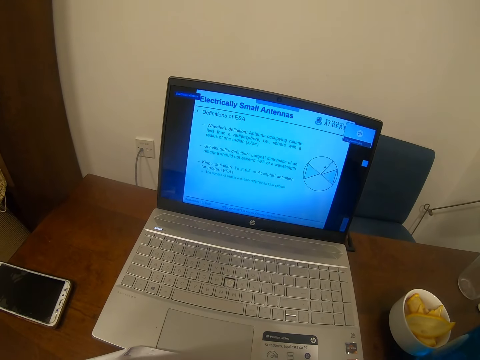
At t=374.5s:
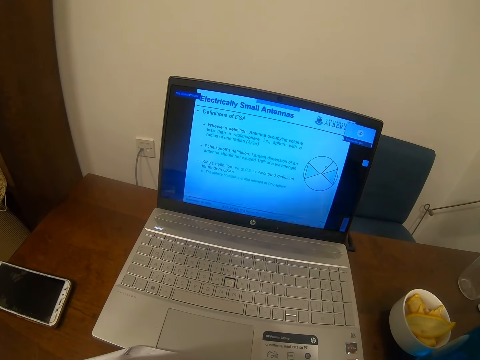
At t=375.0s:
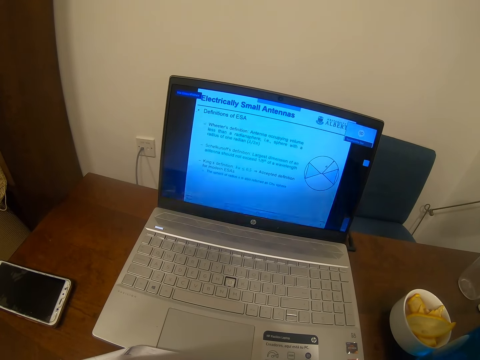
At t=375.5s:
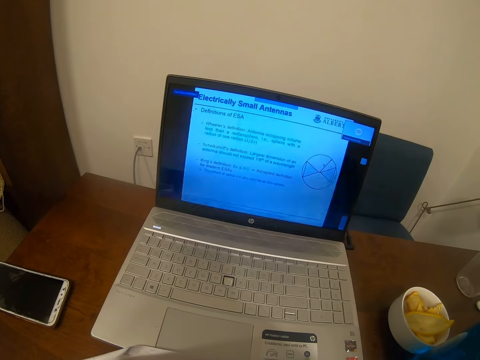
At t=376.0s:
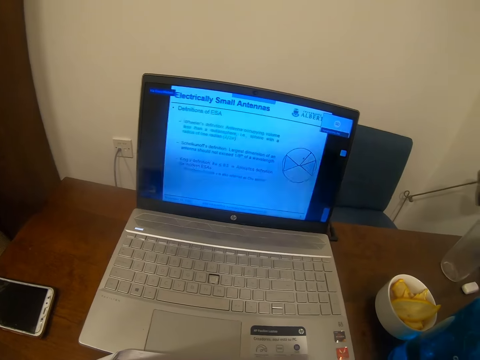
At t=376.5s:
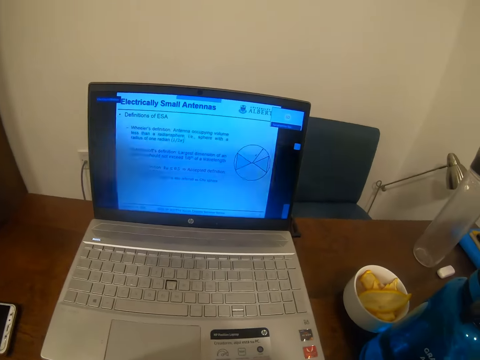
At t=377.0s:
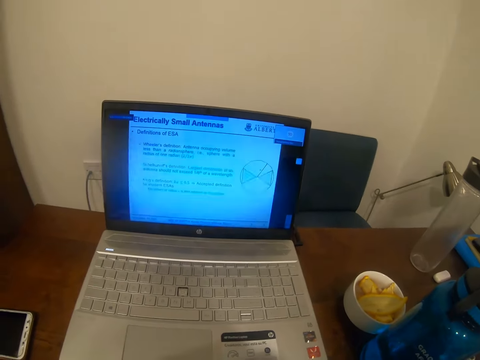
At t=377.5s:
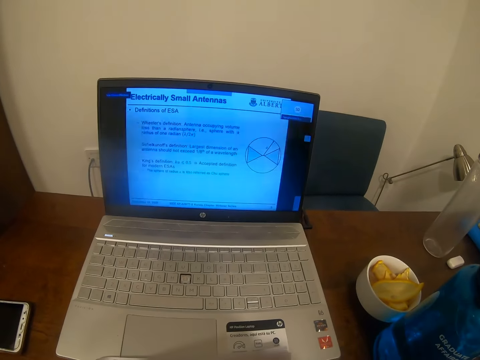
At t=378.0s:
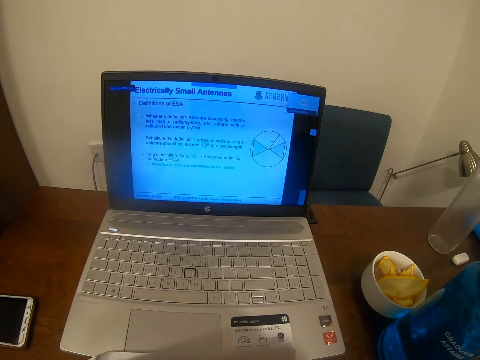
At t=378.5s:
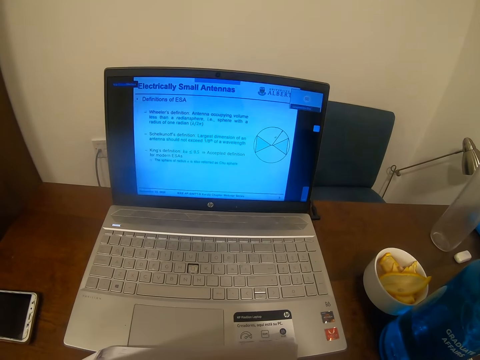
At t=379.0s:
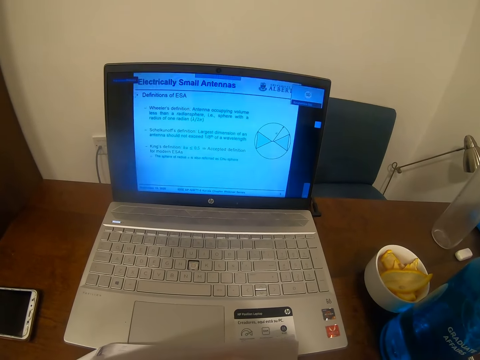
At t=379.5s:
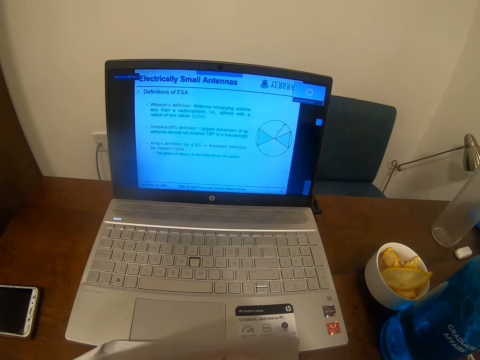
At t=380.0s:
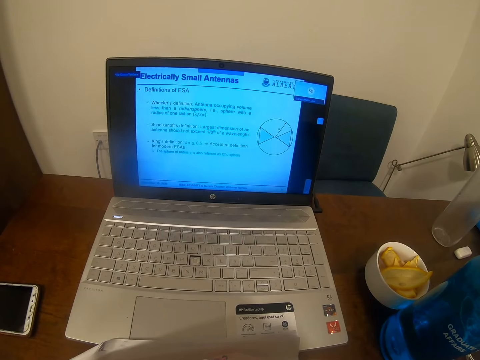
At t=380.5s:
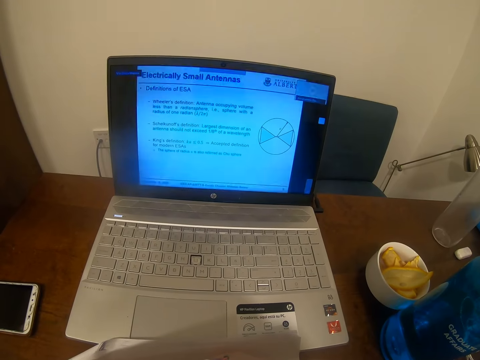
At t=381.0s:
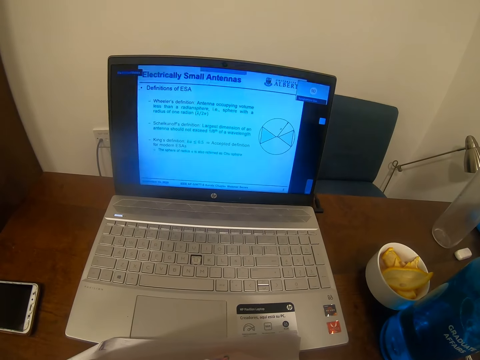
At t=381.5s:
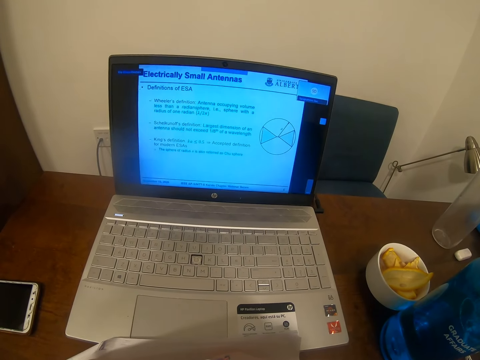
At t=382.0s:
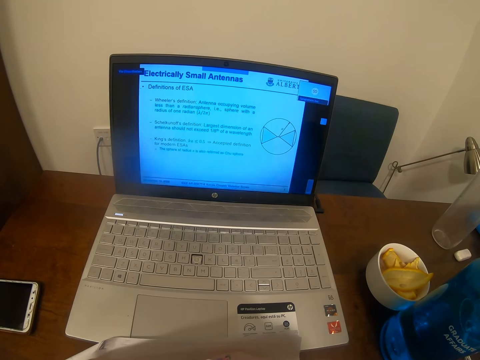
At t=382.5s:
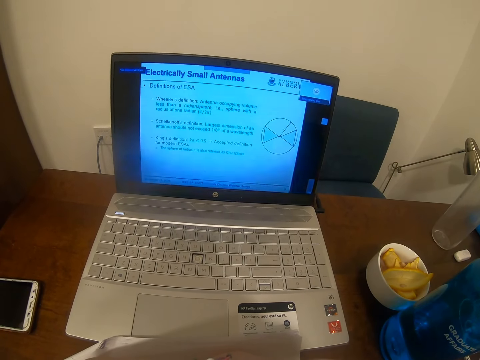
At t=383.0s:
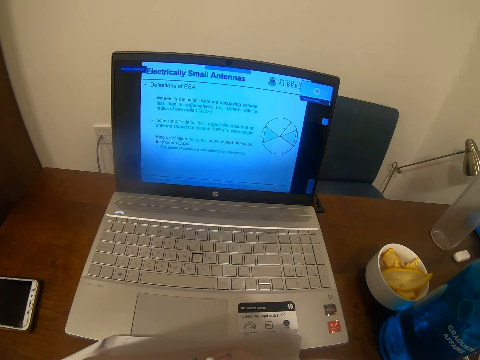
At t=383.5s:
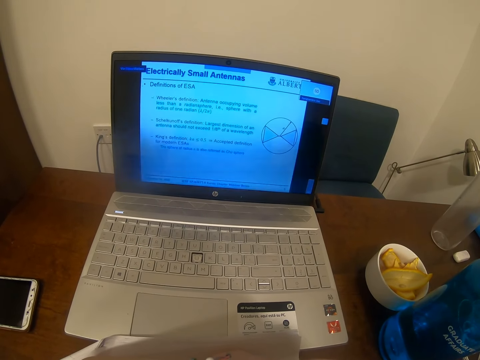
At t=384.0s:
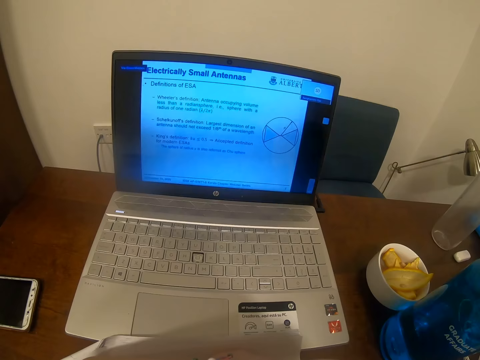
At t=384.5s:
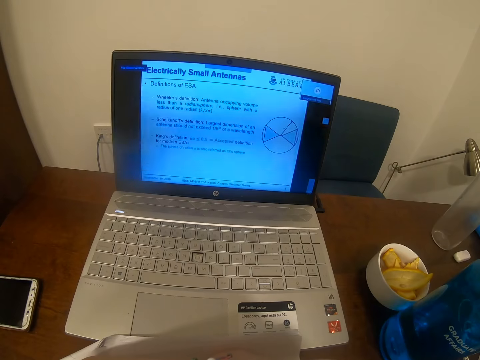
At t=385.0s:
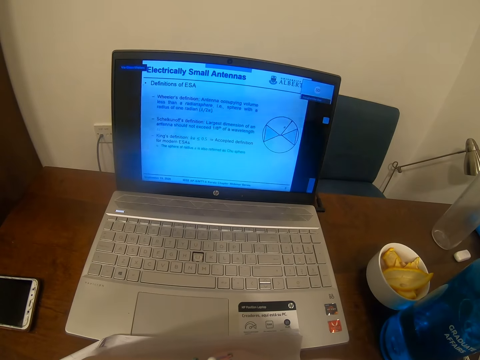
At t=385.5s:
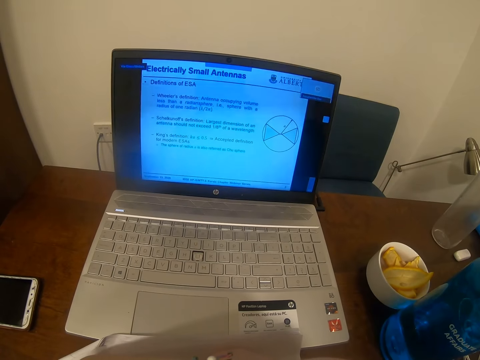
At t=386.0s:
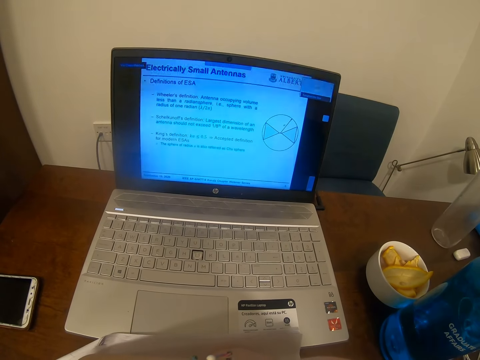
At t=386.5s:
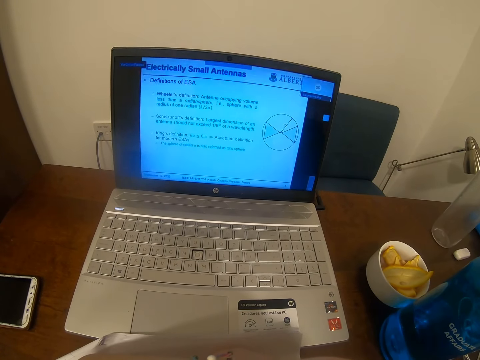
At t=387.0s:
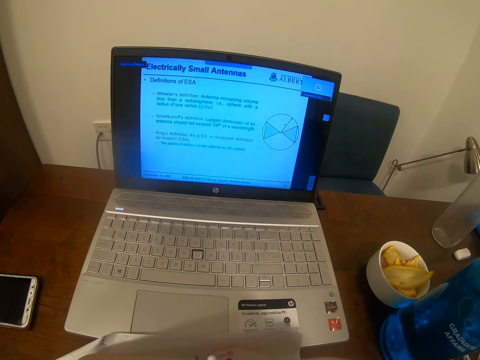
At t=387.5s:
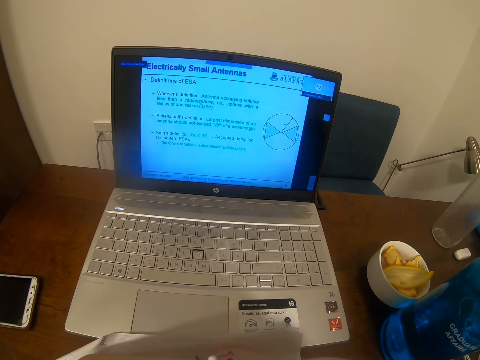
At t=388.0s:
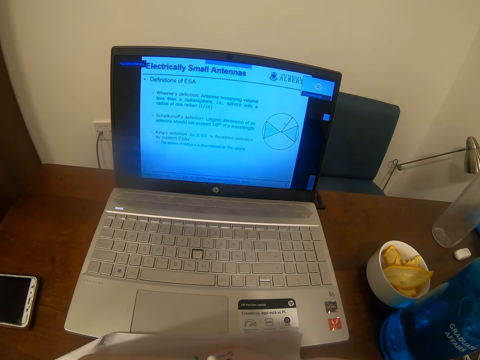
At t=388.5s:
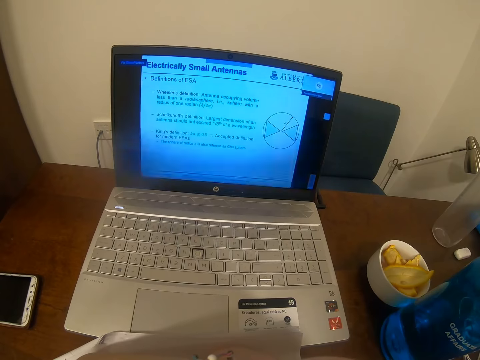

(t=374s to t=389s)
The camera wearer looks at the laptop. They look at the laptop again.

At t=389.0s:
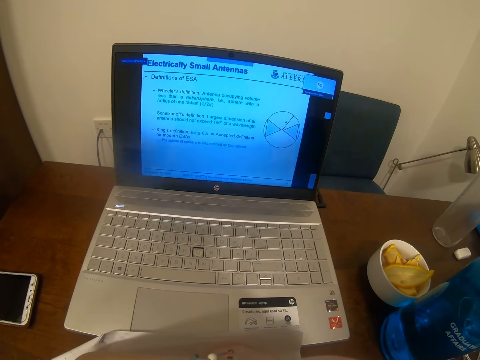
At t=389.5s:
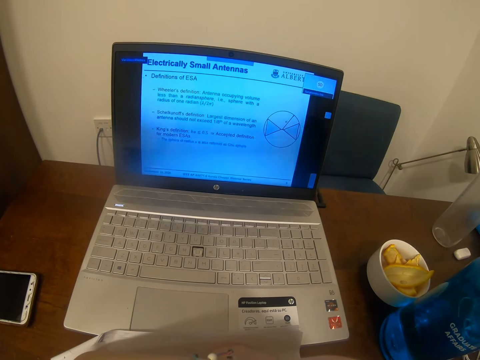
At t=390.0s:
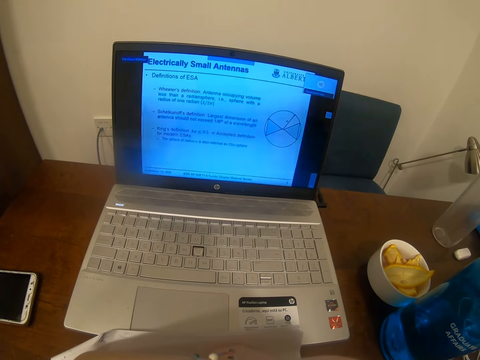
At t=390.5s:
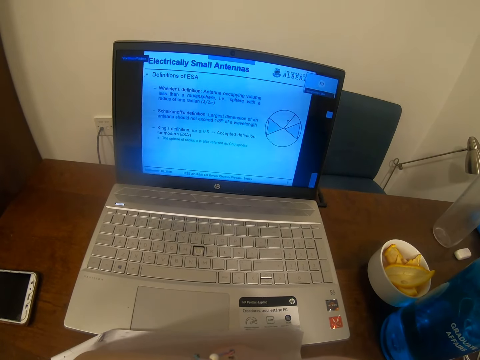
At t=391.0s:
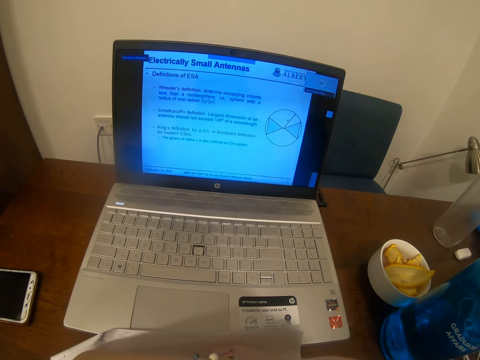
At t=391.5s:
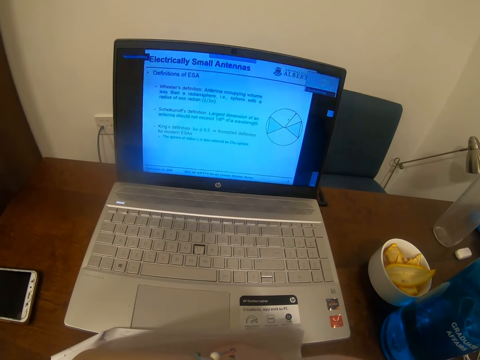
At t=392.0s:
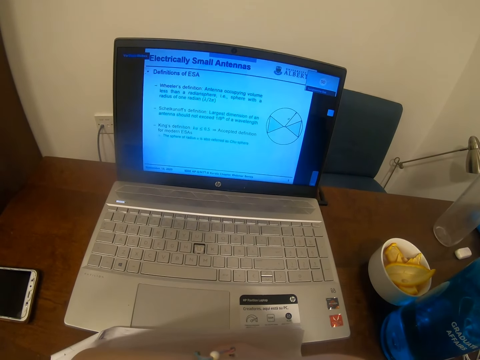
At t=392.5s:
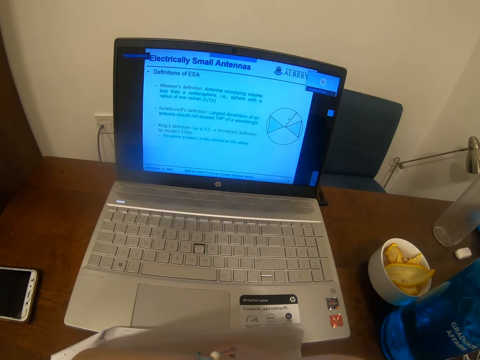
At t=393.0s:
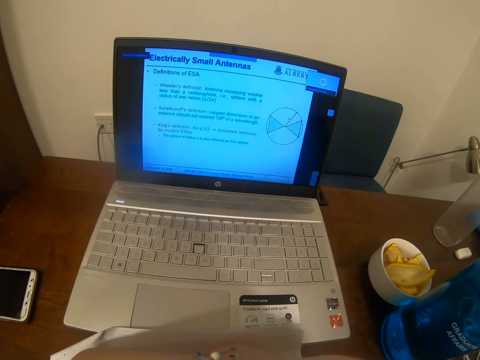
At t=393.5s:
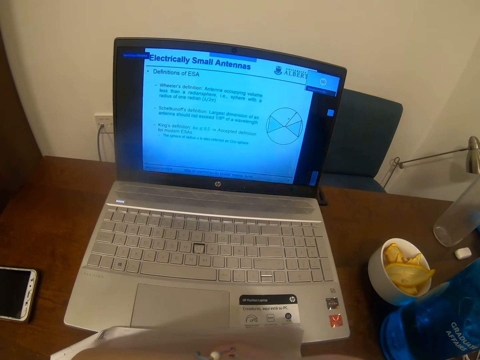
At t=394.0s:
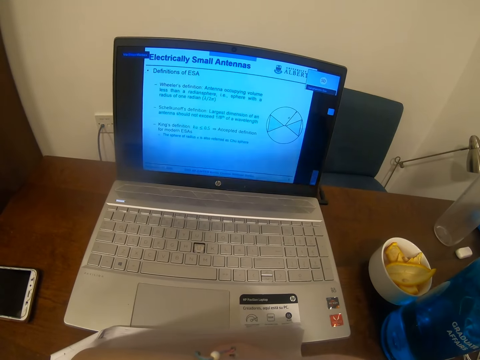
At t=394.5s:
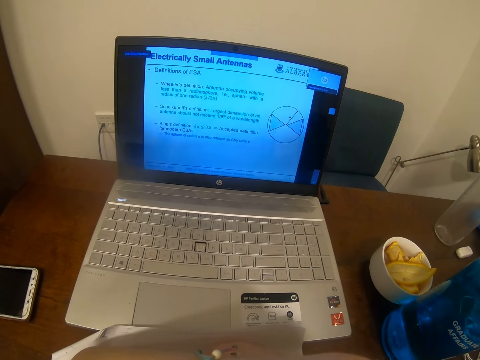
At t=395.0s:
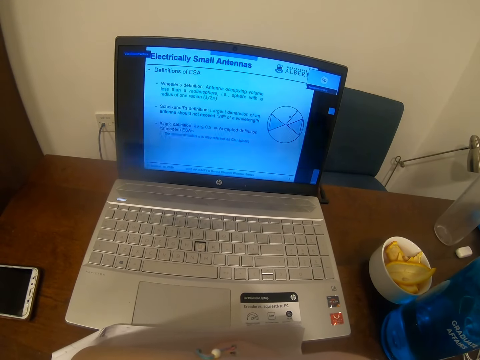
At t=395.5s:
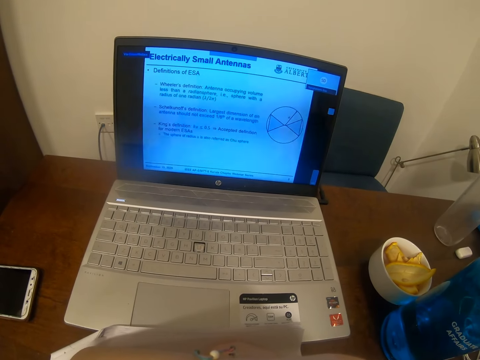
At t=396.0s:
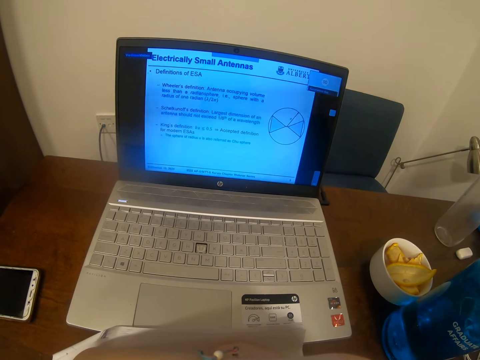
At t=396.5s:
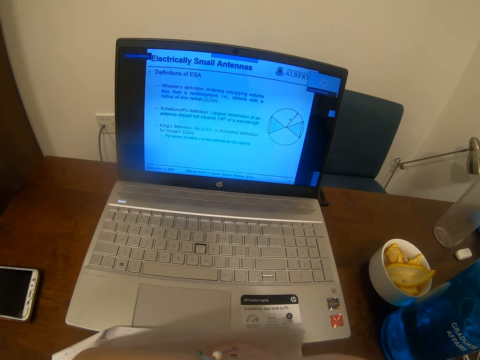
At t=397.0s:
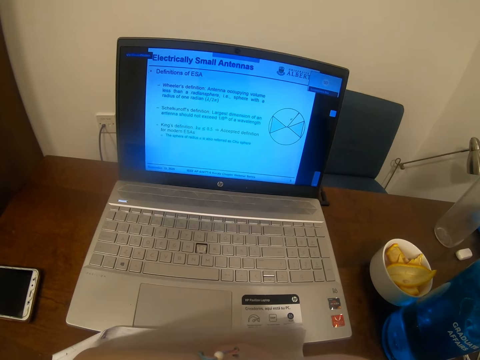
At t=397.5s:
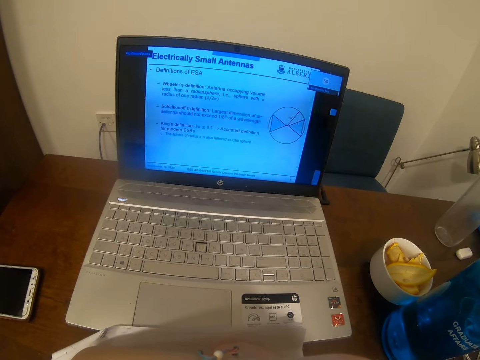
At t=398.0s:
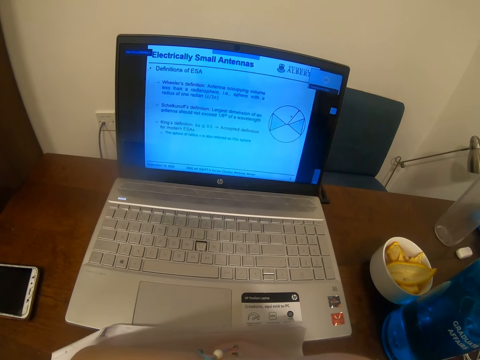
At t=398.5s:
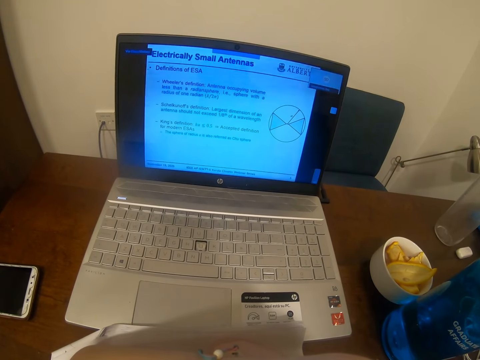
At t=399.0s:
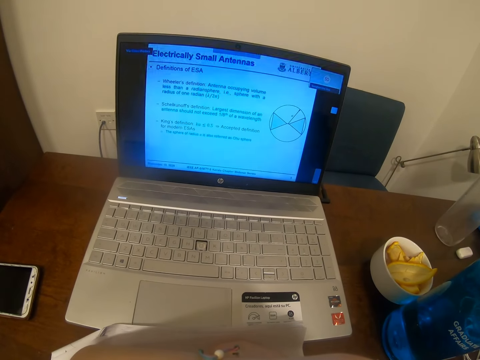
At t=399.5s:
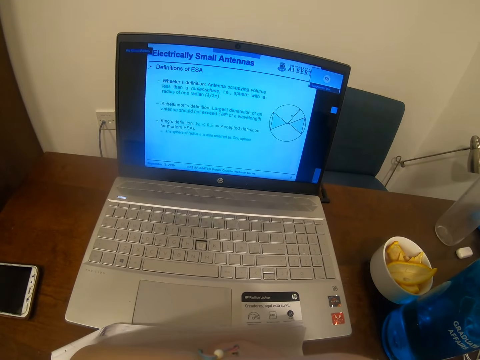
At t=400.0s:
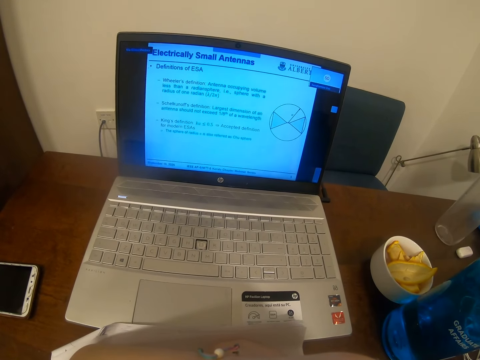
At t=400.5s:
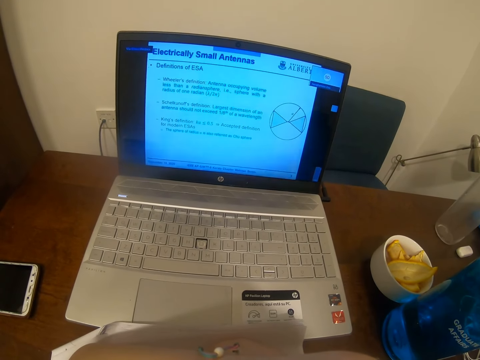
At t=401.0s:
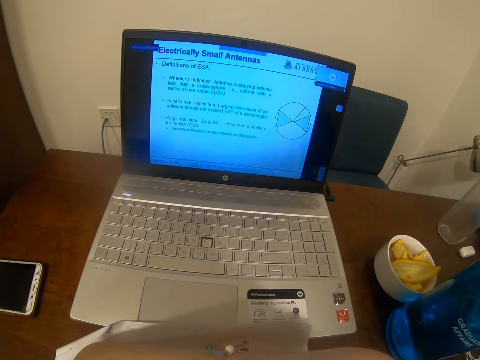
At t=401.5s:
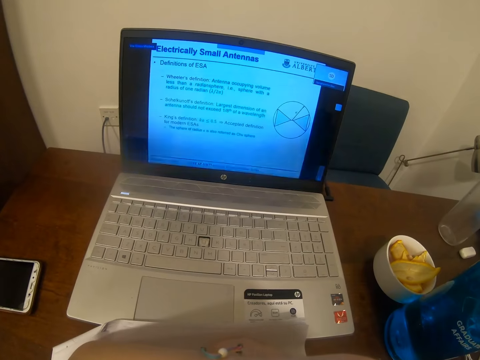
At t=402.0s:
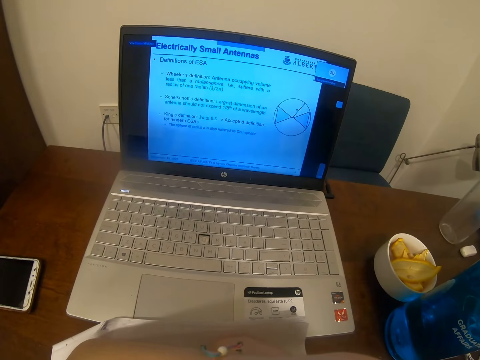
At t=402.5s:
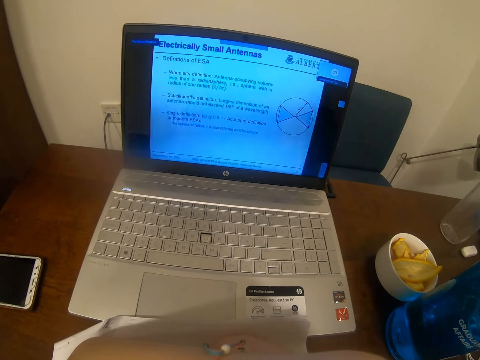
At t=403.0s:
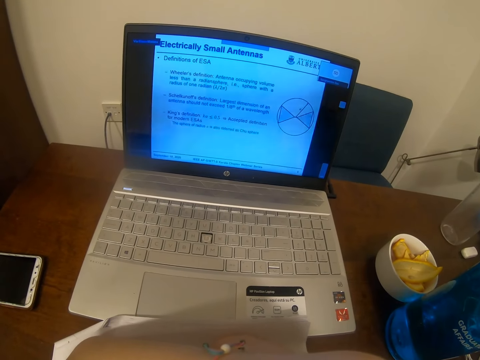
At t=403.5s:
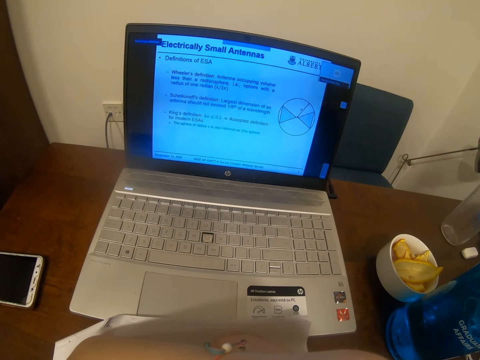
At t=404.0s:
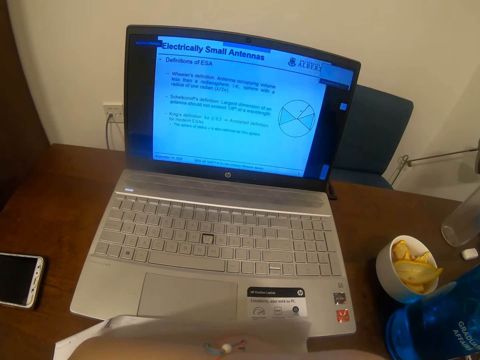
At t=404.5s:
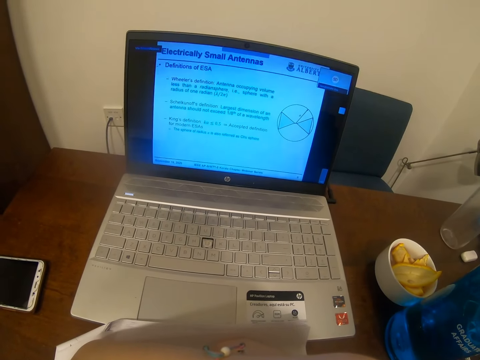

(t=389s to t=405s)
The camera wearer looks at the laptop. They look at the laptop again.
